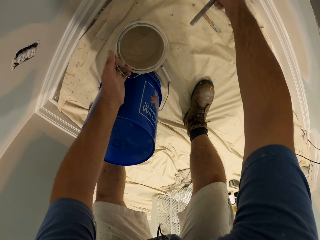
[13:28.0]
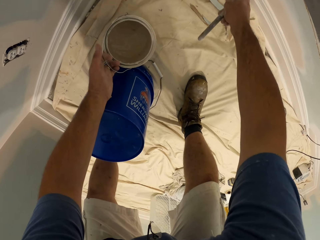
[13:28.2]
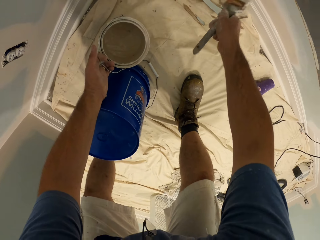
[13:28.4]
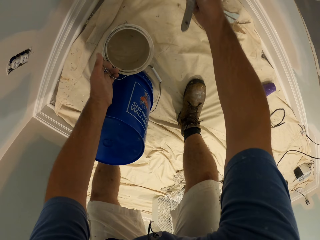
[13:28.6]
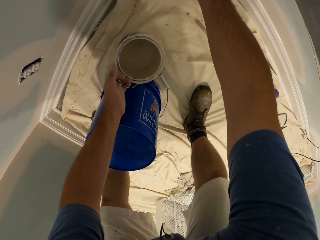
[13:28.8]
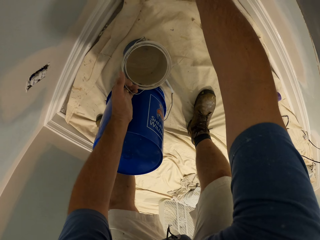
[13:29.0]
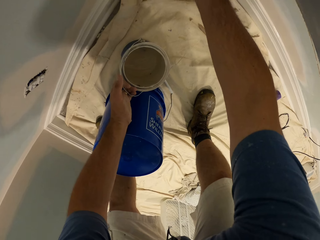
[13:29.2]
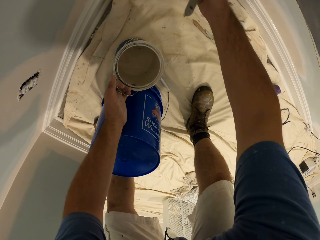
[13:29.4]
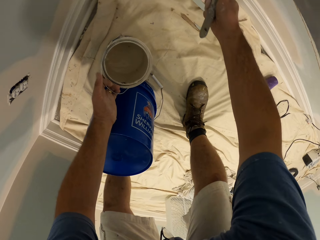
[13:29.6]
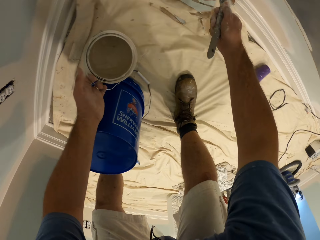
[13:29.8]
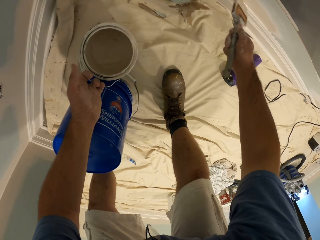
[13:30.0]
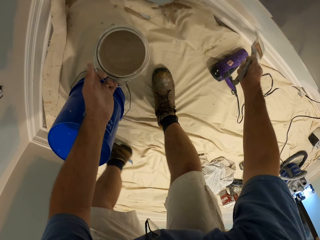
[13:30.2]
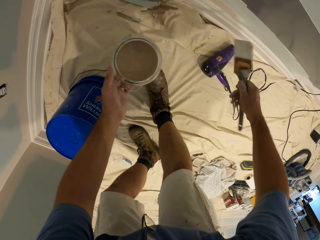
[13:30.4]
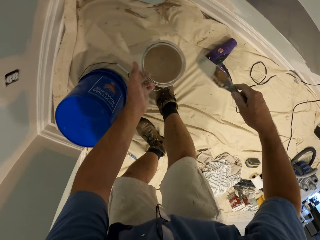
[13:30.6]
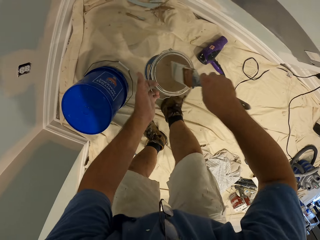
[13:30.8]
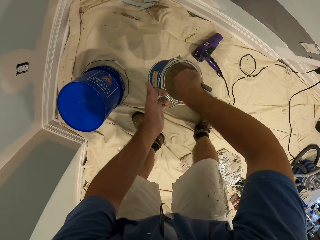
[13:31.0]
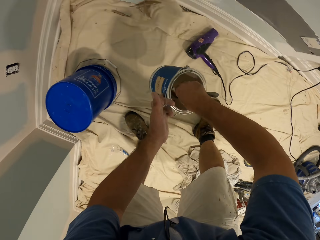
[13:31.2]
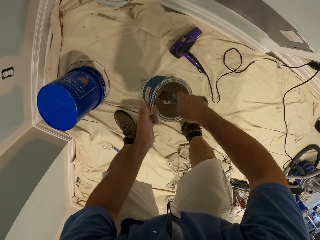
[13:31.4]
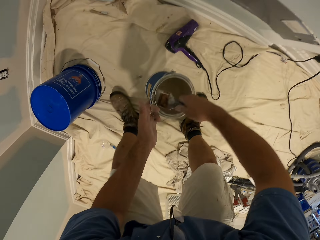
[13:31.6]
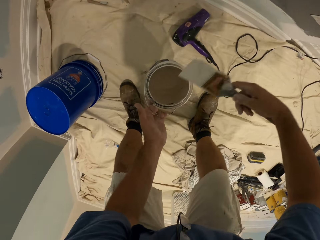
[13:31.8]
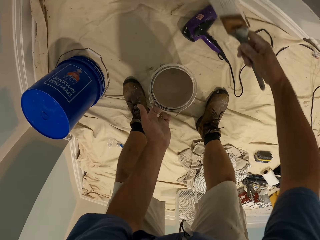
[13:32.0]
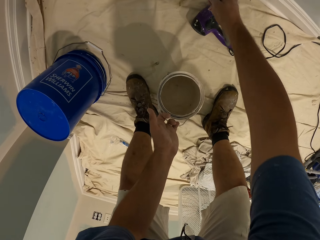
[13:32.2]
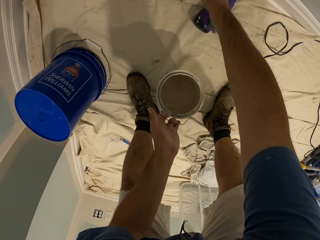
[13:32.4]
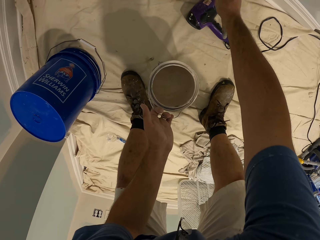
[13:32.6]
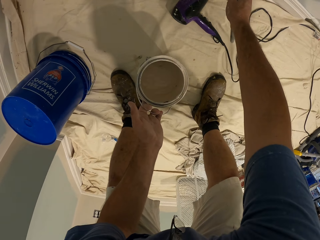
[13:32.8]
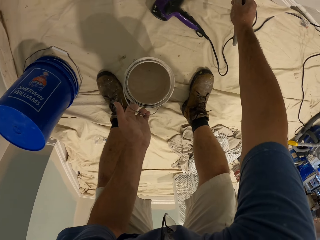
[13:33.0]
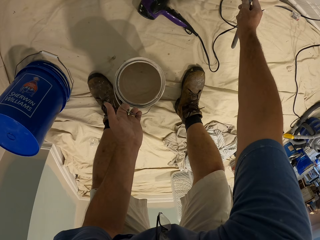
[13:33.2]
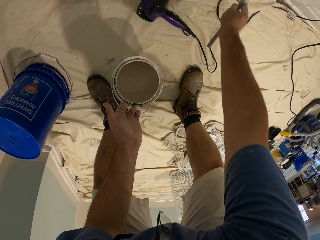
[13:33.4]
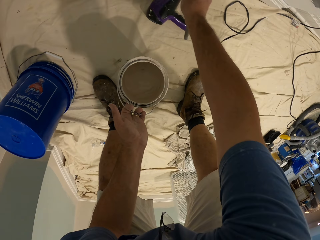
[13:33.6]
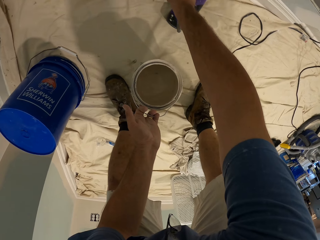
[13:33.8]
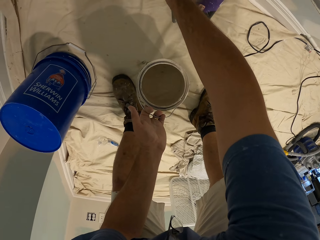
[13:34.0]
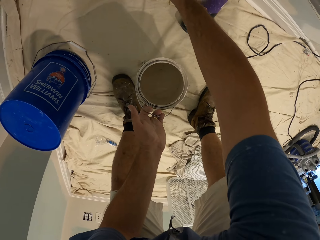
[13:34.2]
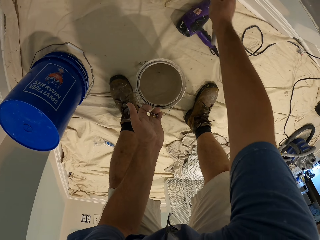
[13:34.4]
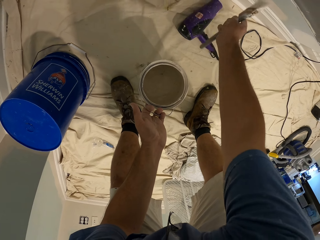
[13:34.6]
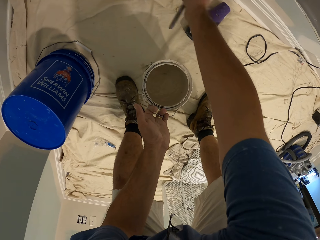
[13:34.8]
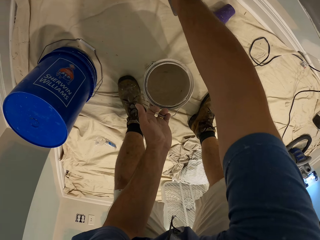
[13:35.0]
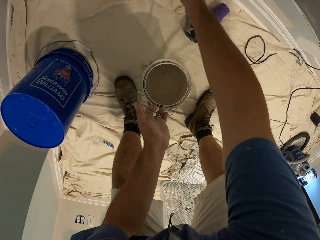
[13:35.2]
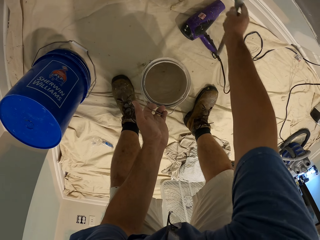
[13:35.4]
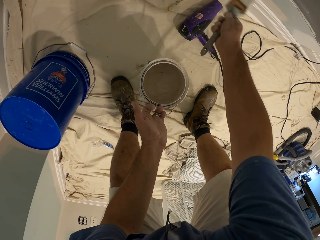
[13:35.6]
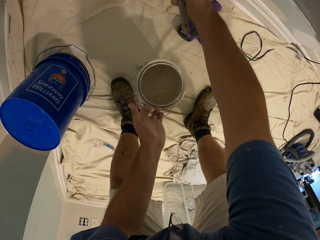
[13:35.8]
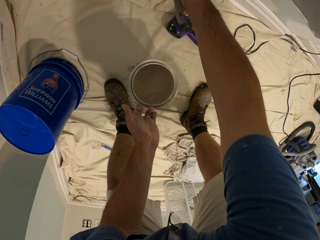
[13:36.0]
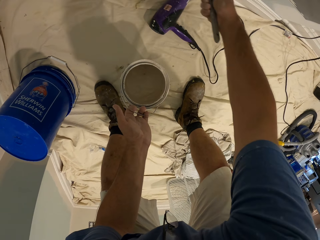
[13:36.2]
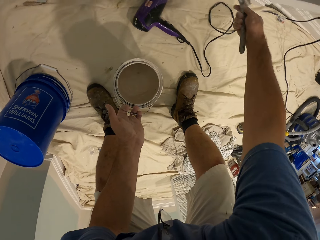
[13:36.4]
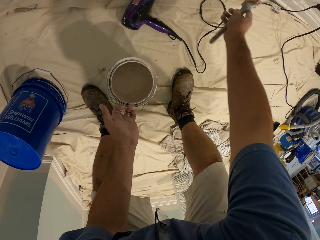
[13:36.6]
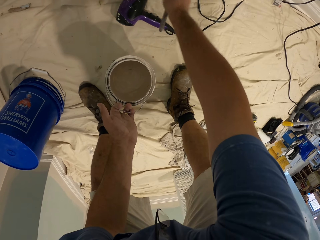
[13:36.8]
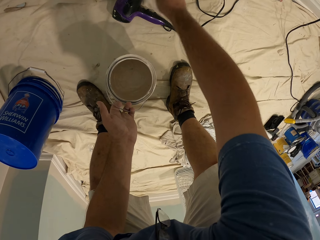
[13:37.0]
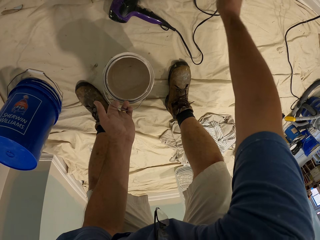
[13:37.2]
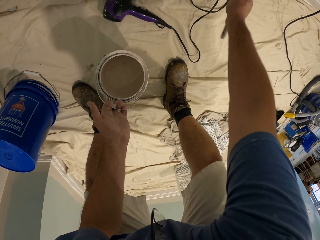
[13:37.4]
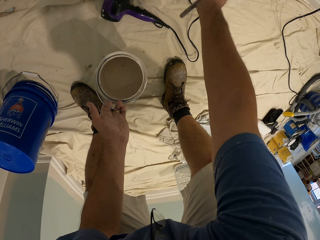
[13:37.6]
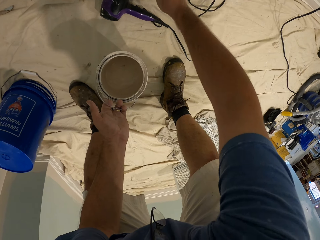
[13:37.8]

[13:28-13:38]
The camera wearer scoops paint from the bucket of paint in his left hand with the paint brush. He paints the wall with the paint brush in his right hand.

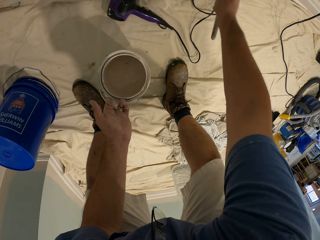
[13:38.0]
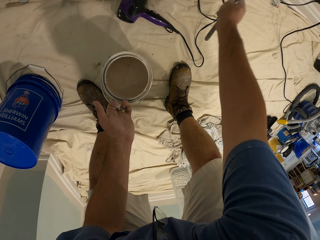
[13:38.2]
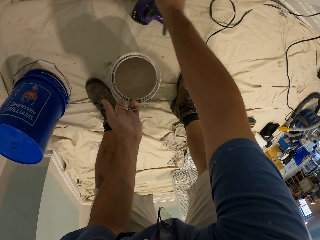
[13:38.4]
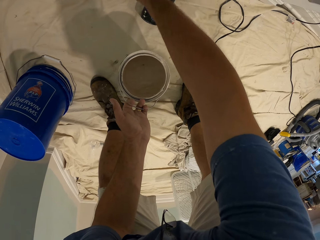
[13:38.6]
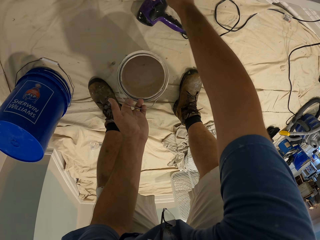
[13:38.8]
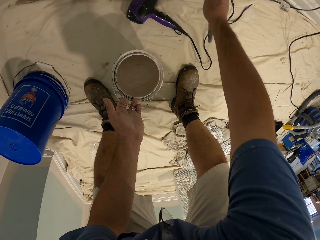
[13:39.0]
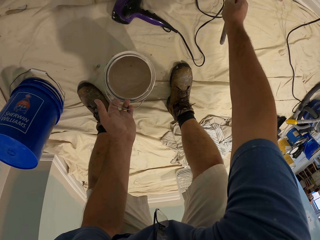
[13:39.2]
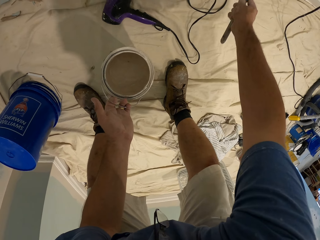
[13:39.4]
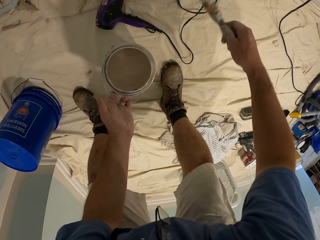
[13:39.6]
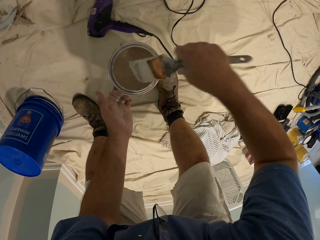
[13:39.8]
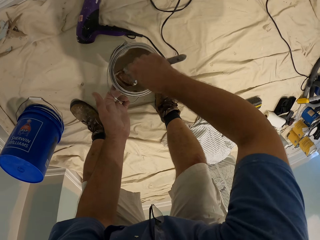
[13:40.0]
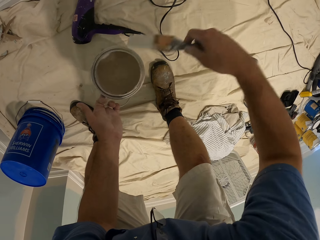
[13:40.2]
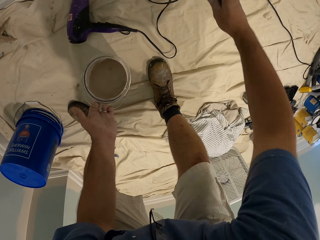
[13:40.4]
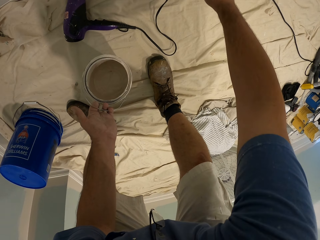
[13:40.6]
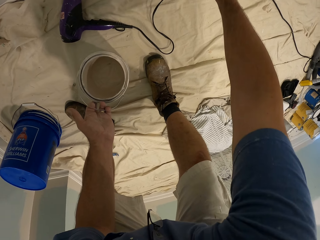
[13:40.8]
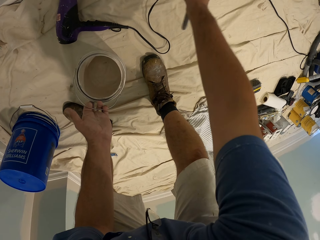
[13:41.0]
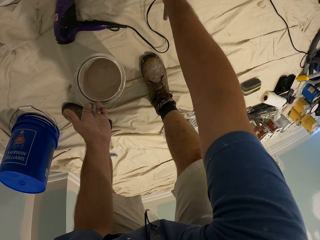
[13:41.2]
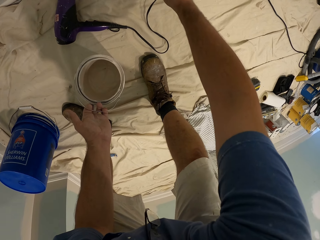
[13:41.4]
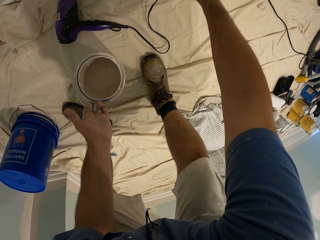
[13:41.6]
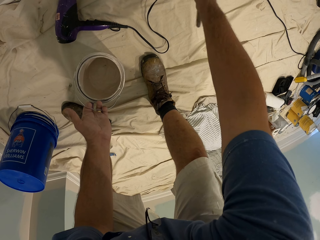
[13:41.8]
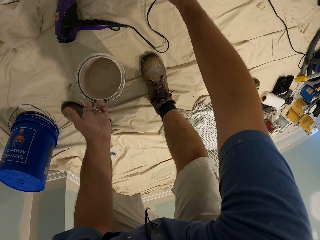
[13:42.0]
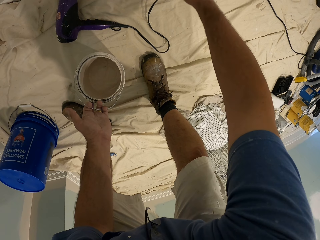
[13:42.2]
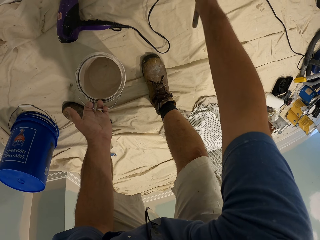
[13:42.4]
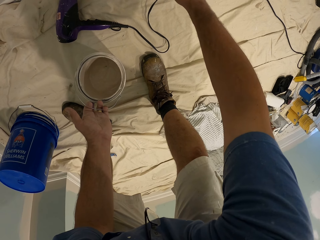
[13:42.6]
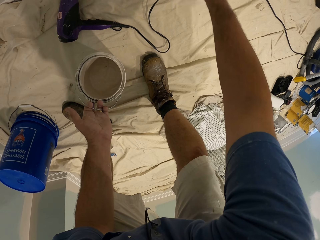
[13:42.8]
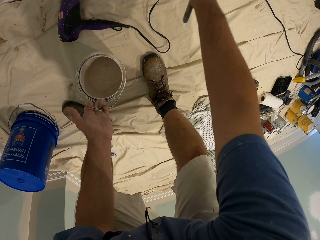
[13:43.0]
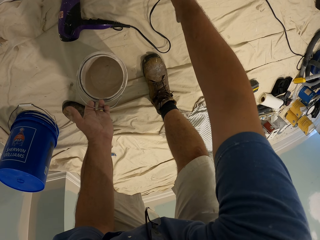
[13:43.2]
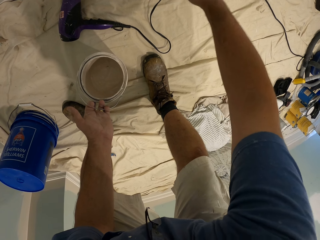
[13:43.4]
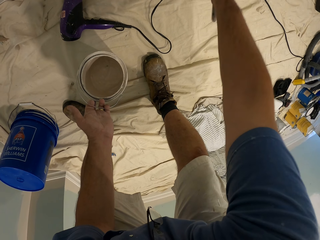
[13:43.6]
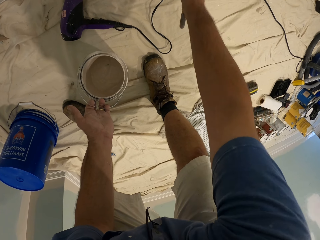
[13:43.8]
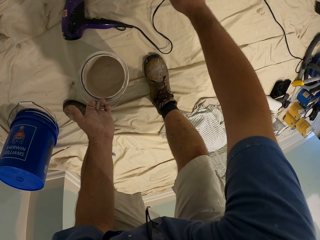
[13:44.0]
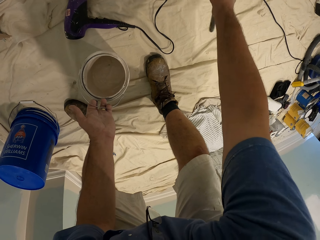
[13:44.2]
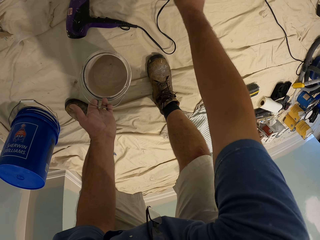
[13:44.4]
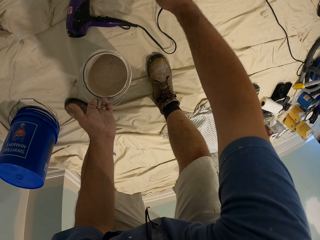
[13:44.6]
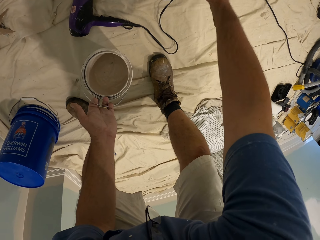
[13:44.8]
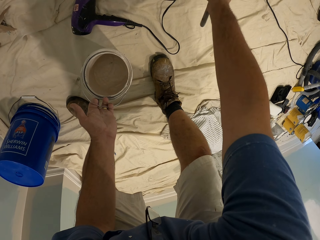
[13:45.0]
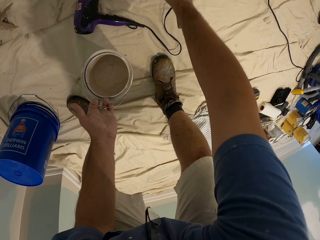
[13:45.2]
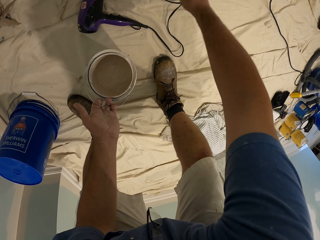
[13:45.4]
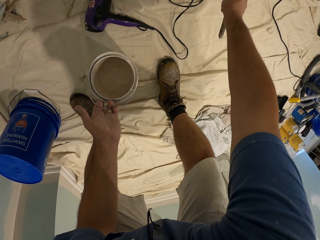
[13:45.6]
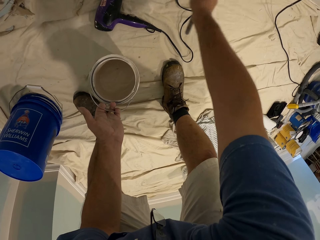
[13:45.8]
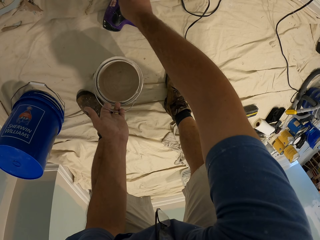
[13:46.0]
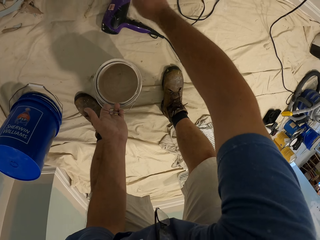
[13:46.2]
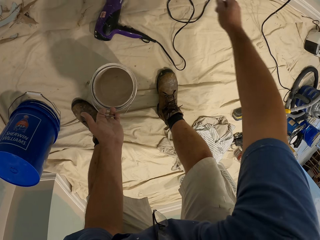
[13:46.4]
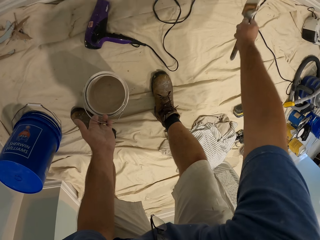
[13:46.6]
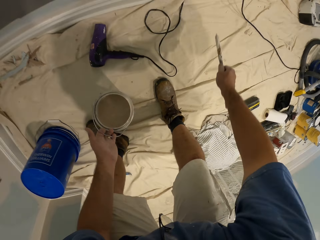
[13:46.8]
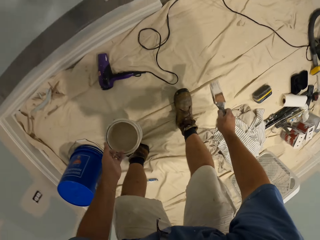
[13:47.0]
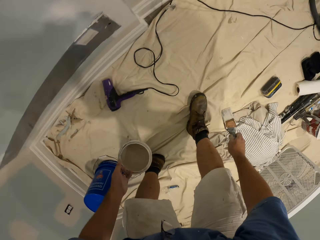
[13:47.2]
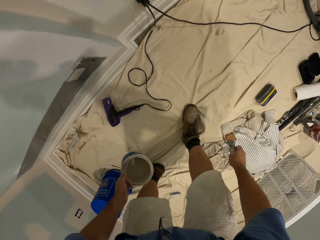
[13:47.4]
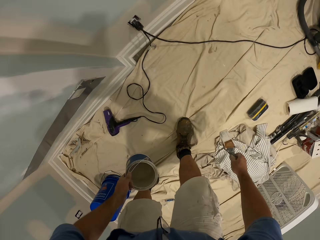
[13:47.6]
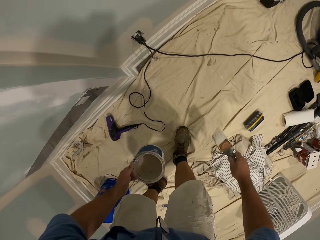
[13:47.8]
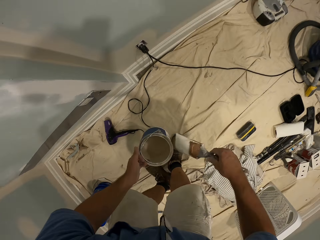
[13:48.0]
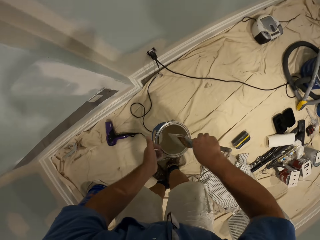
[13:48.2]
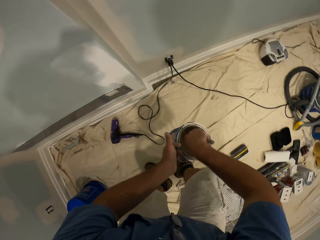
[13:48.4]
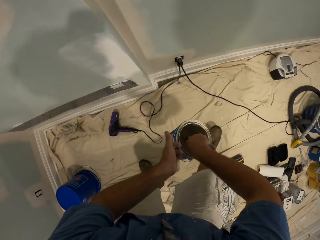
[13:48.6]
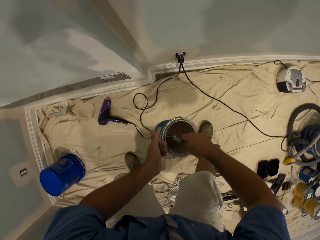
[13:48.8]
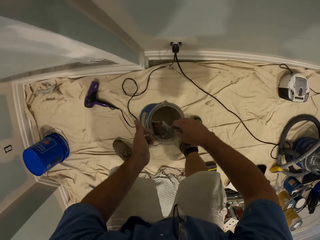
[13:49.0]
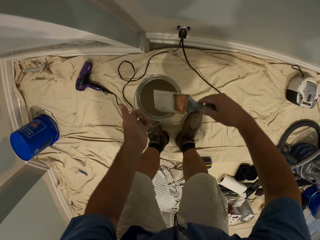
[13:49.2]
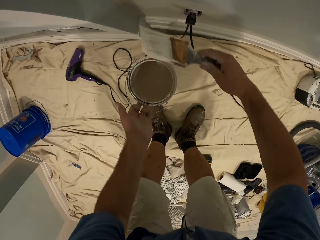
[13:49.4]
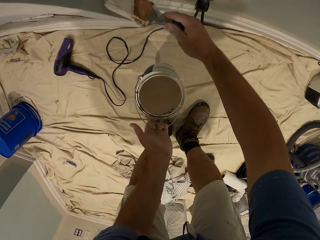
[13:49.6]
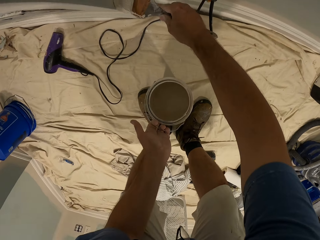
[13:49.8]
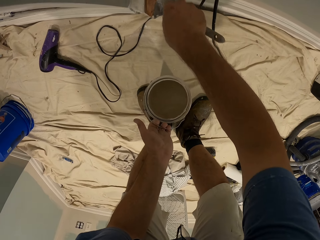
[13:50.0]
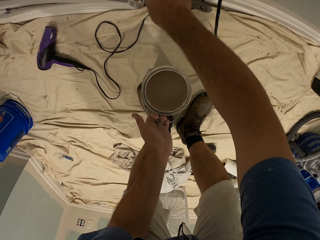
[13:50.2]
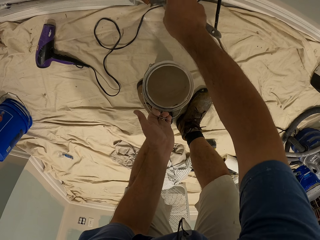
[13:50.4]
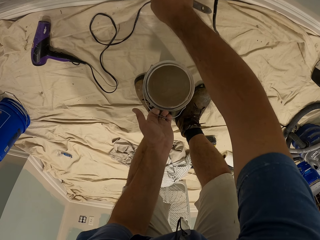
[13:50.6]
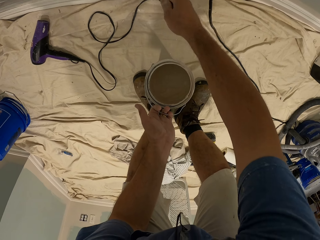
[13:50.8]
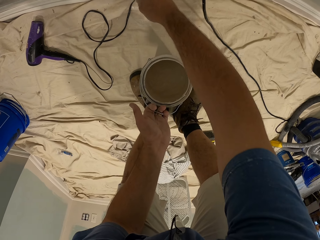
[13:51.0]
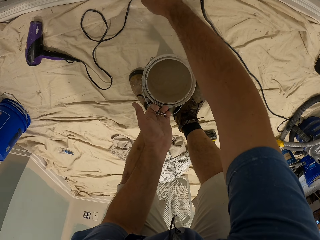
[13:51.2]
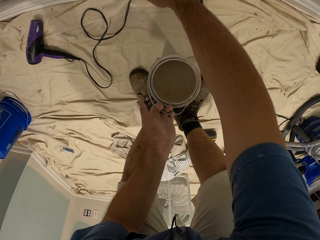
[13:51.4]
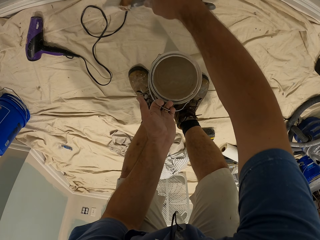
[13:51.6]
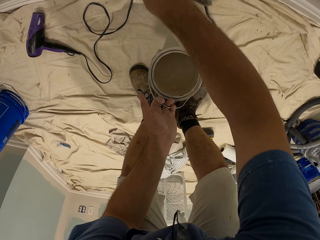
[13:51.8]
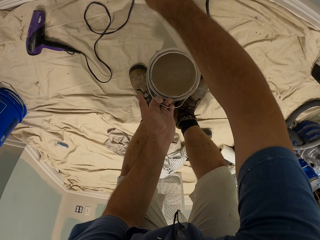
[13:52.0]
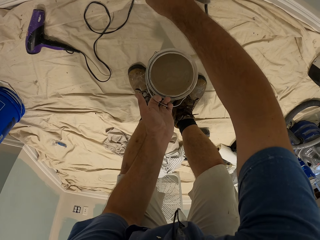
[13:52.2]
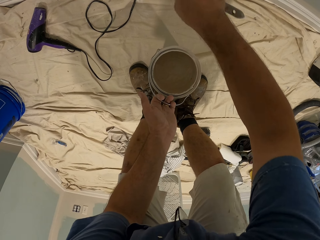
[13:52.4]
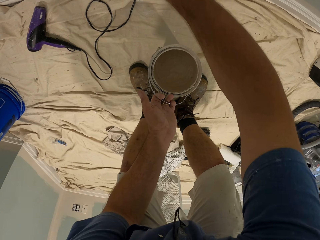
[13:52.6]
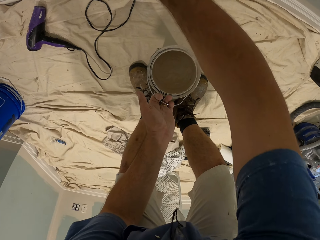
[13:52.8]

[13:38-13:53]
The camera wearer scoops paint from the bucket of paint in his left hand with the paint brush. He paints the wall with the paint brush in his right hand. He stands upright. He scoops paint from the bucket of paint in his left hand with the paint brush. He makes a move closer to the wall. He paints the wall with the paint brush in his right hand.
